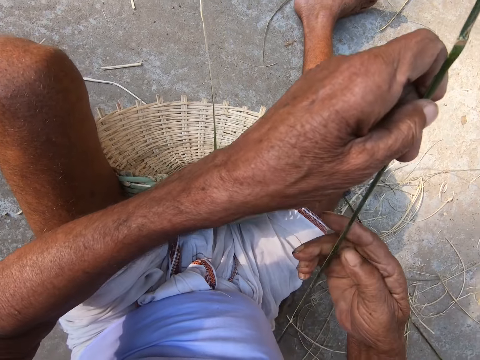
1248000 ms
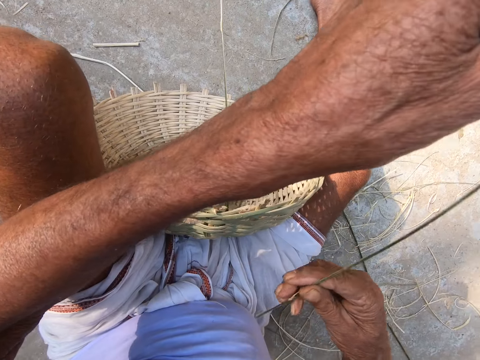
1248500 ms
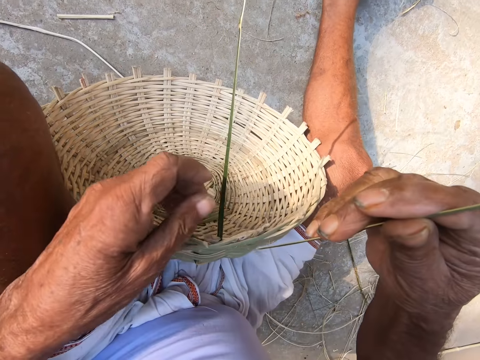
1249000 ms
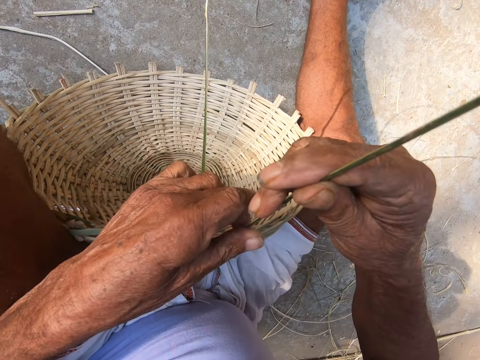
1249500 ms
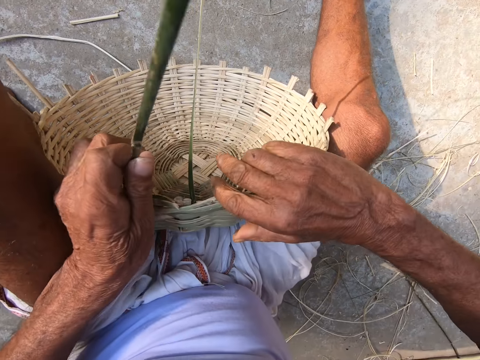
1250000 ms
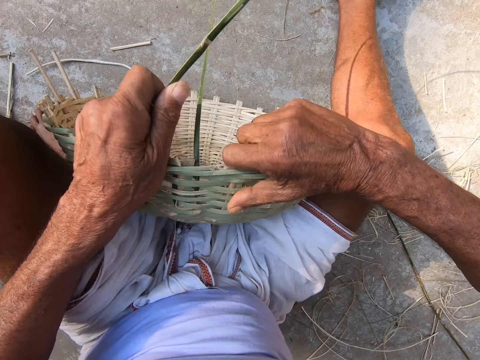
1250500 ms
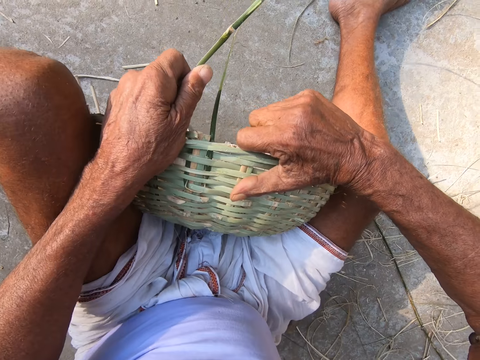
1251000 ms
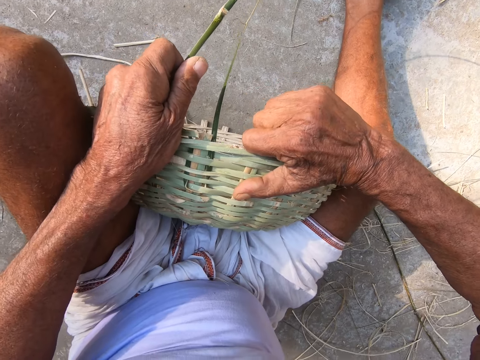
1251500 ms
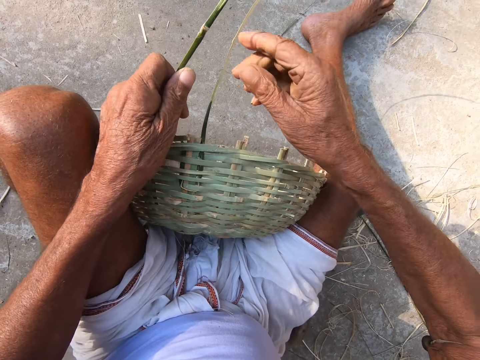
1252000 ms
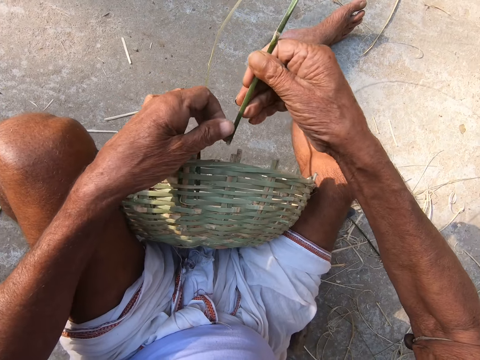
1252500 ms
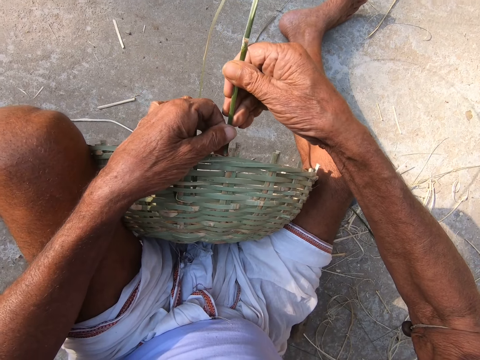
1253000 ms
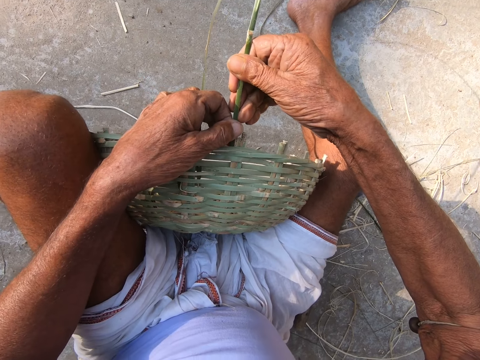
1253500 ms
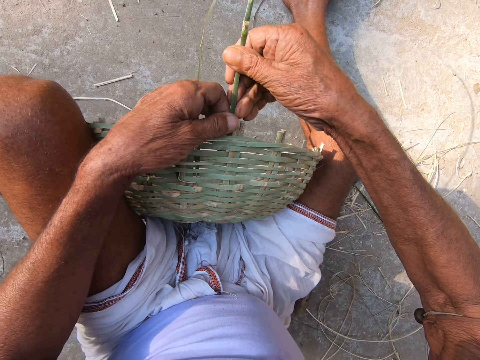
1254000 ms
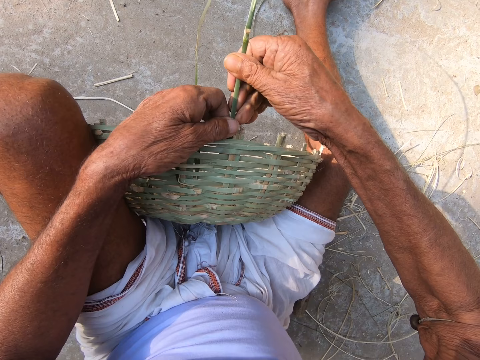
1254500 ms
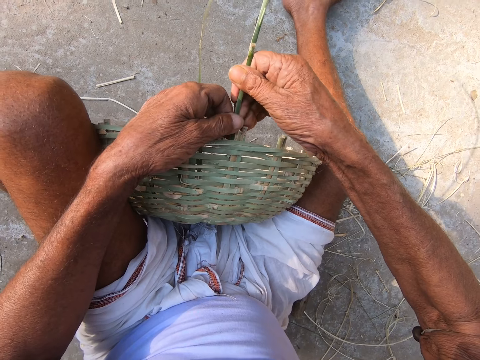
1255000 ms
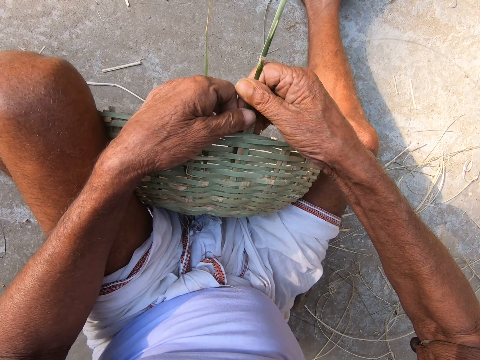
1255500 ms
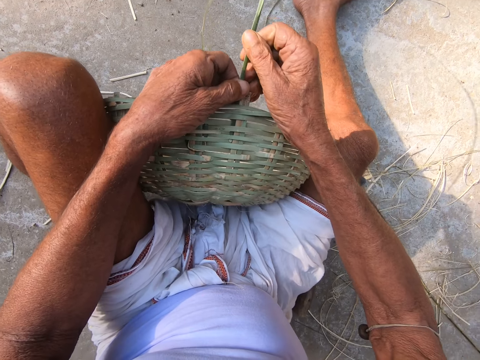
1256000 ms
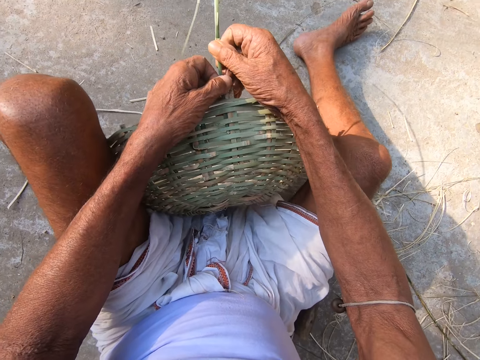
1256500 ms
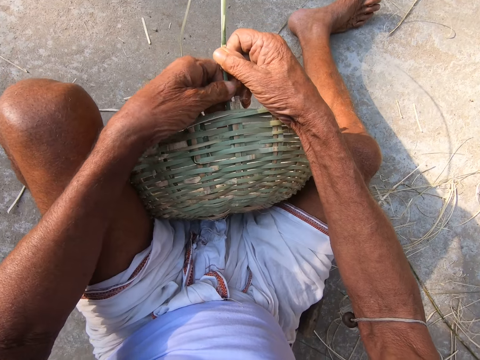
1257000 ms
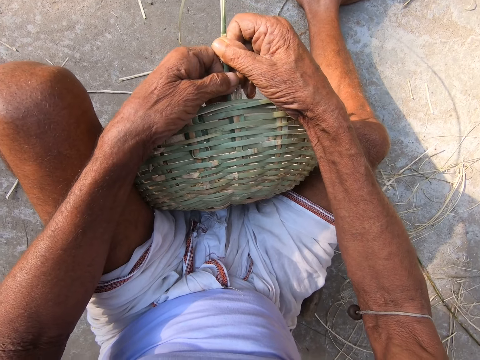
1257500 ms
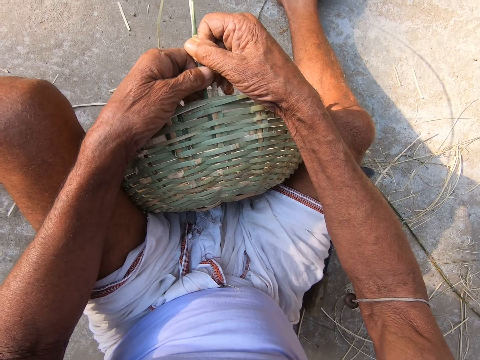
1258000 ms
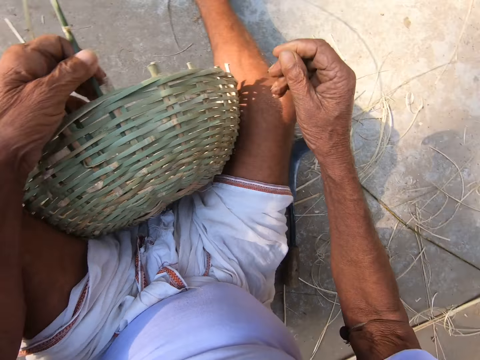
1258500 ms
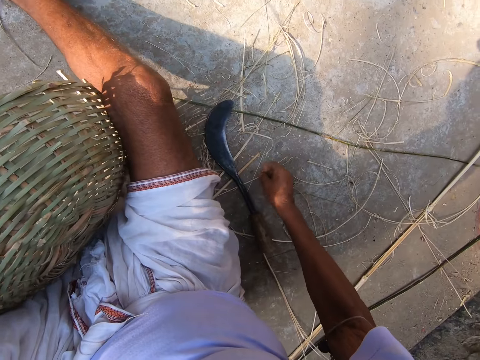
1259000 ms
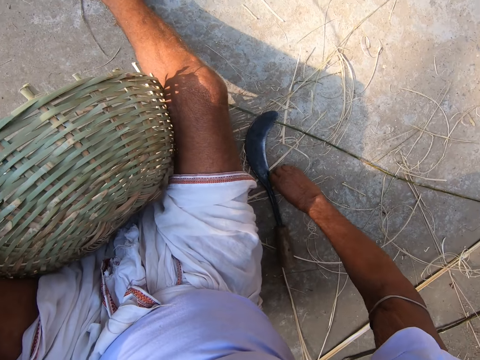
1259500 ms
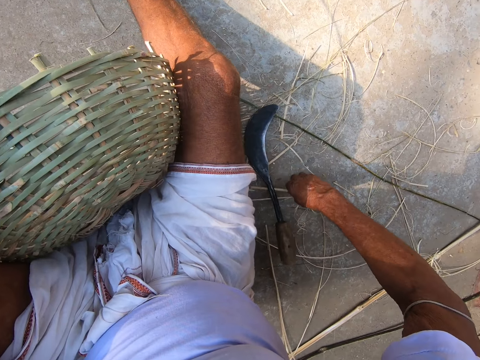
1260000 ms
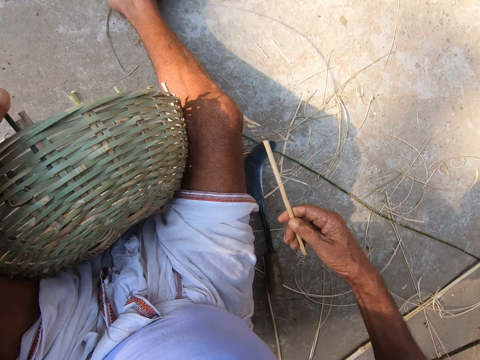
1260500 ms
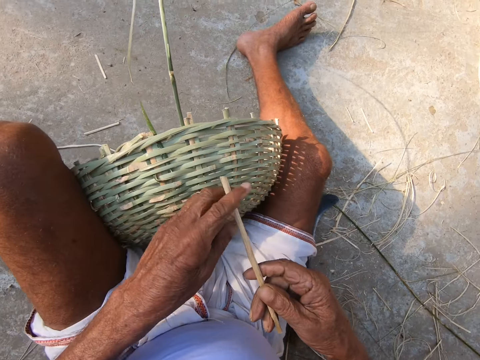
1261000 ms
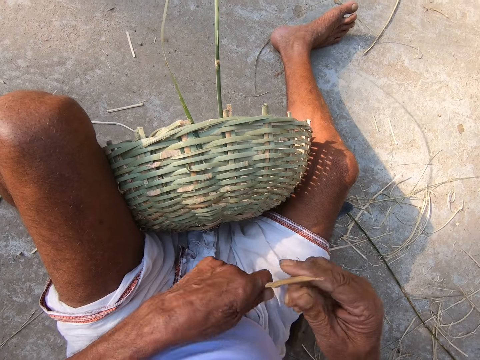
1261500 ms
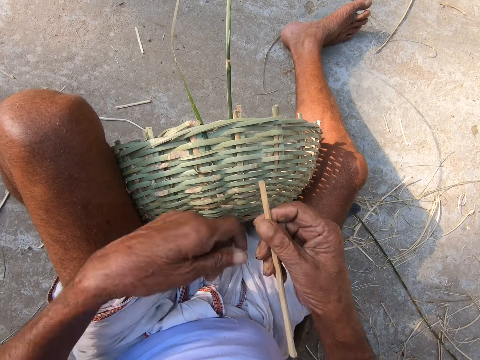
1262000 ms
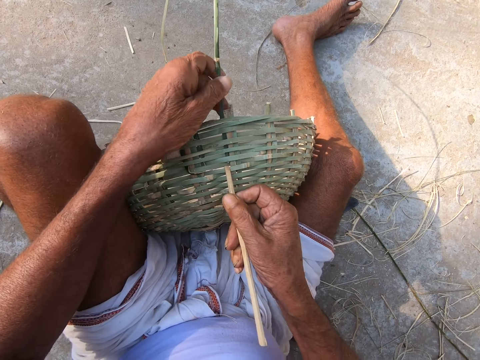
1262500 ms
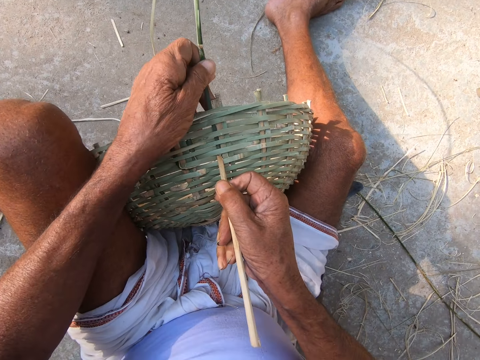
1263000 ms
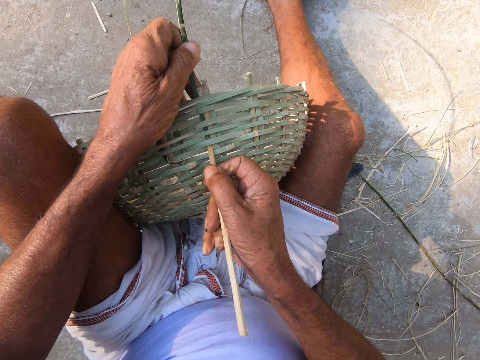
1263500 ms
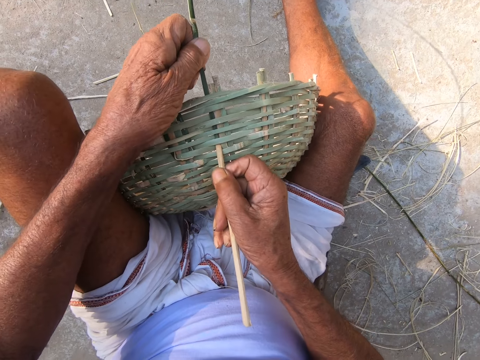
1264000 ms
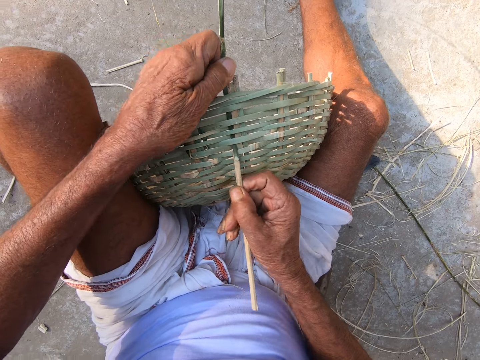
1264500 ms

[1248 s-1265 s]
The camera wearer holds the bamboo stick with both hands. He bends the reed. He adjusts the weaved basket with his right hand. He turns the basket. He inserts the bamboo stick into the weaved basket with both his hands. He inserts the reed in the basket pattern. He picks up a bamboo stick or reed piece on the ground with his right hand. He overturns the piece of reed. He adjusts the bamboo stick in the weaved basket with the bamboo stick in his right hand.

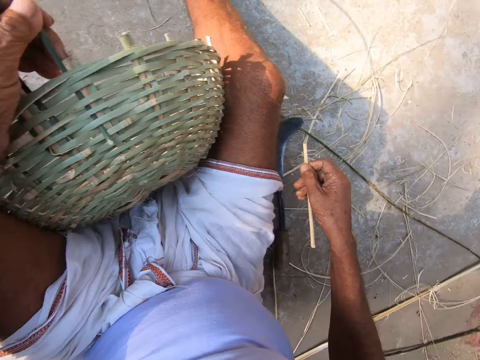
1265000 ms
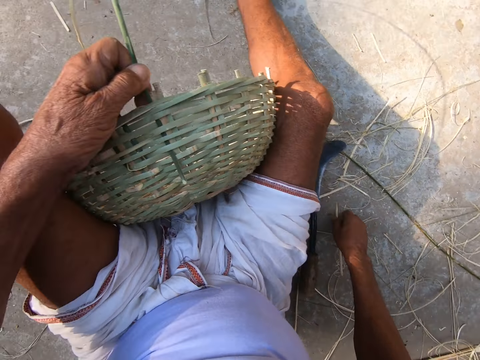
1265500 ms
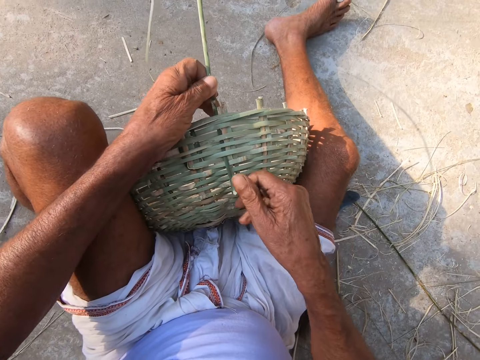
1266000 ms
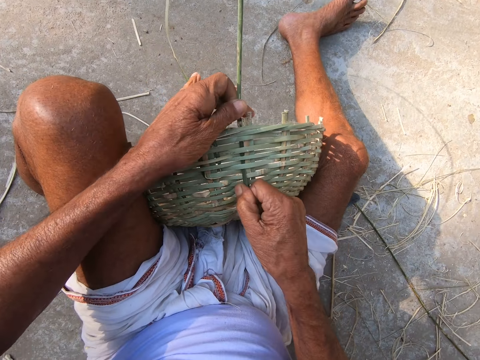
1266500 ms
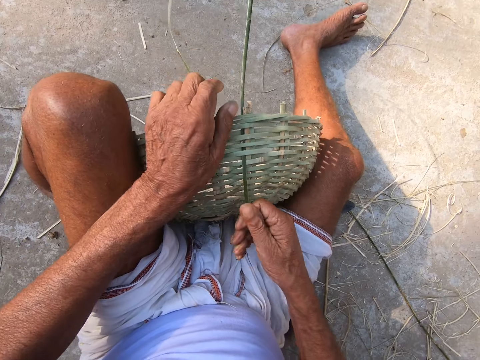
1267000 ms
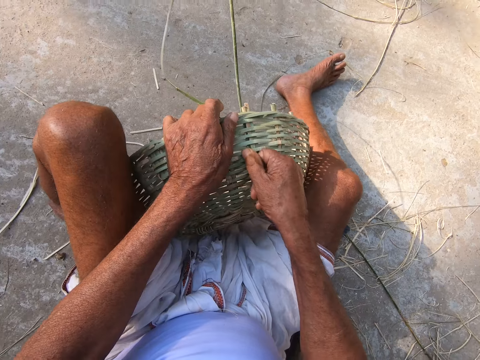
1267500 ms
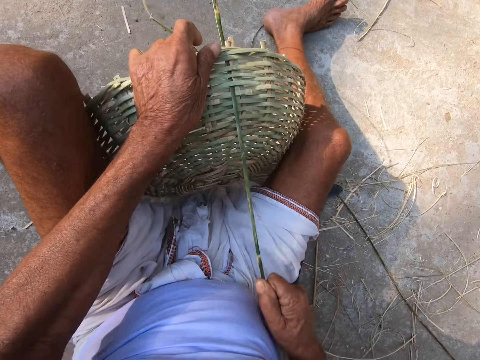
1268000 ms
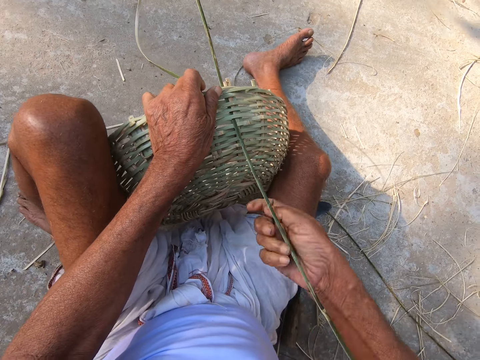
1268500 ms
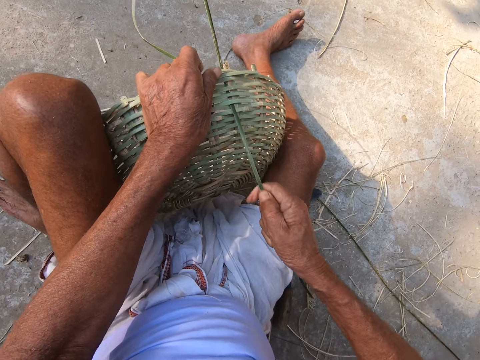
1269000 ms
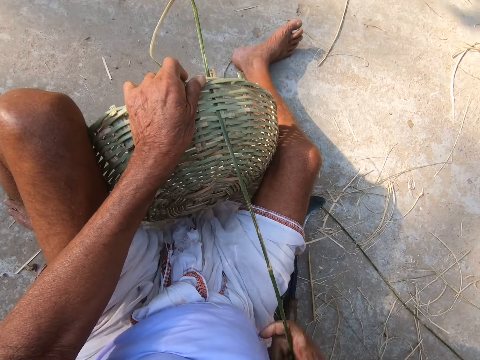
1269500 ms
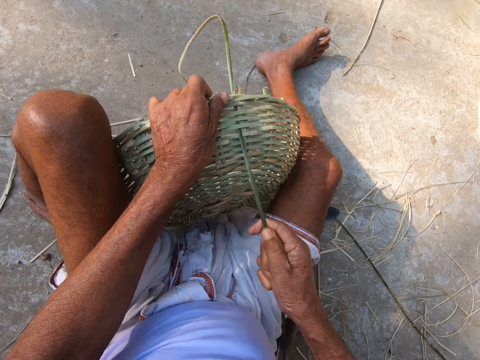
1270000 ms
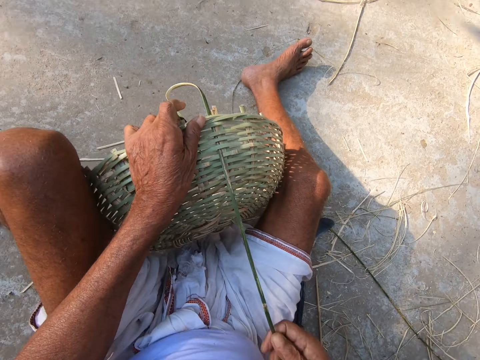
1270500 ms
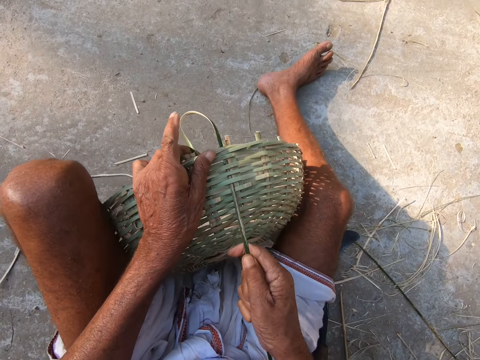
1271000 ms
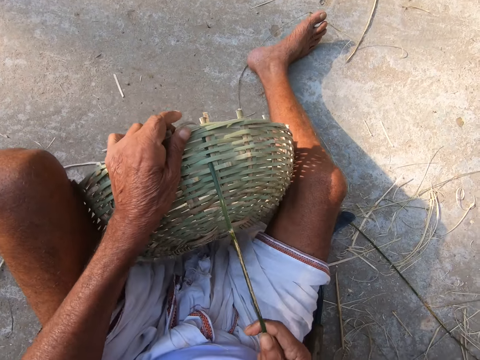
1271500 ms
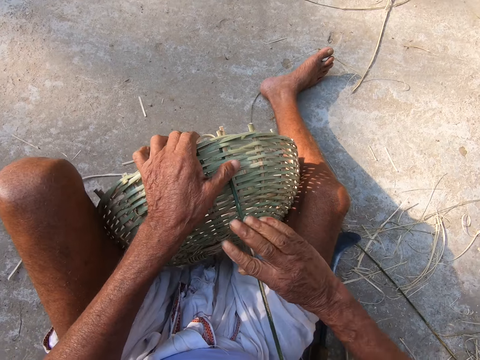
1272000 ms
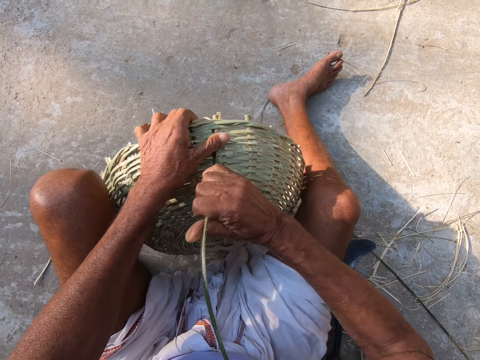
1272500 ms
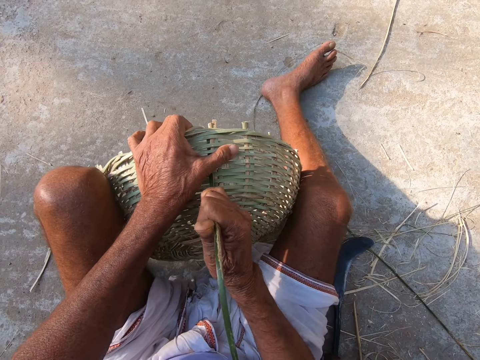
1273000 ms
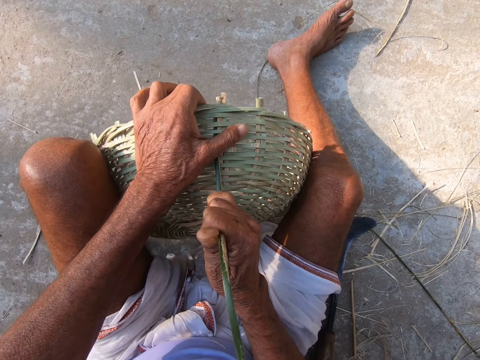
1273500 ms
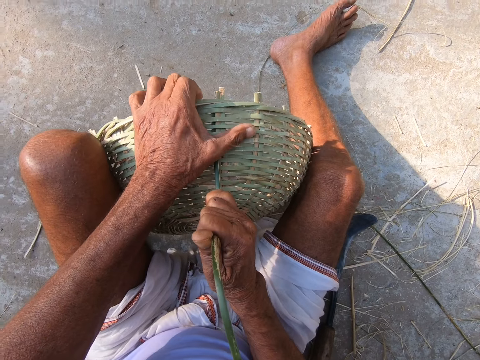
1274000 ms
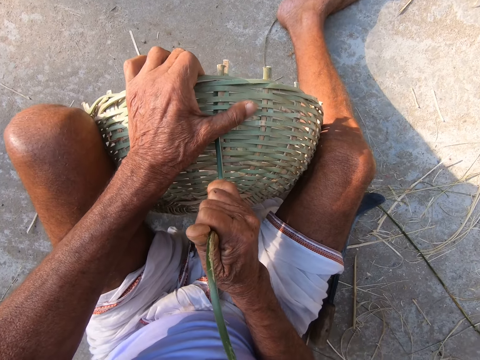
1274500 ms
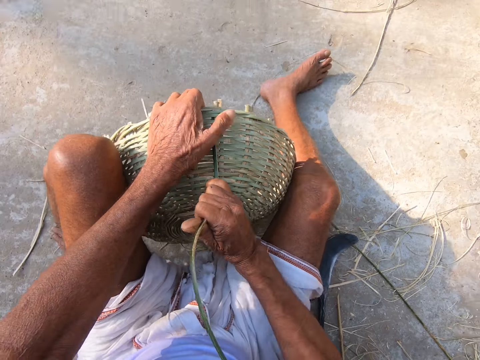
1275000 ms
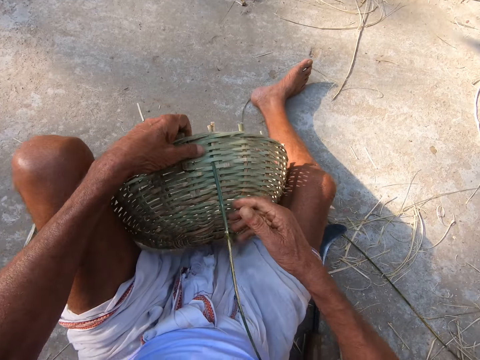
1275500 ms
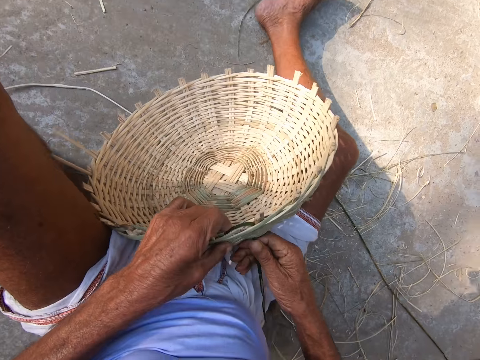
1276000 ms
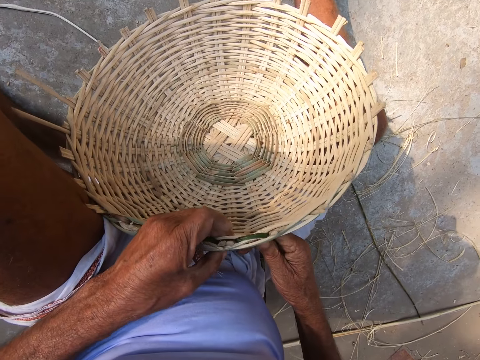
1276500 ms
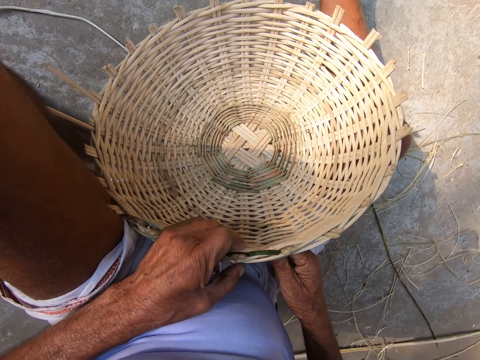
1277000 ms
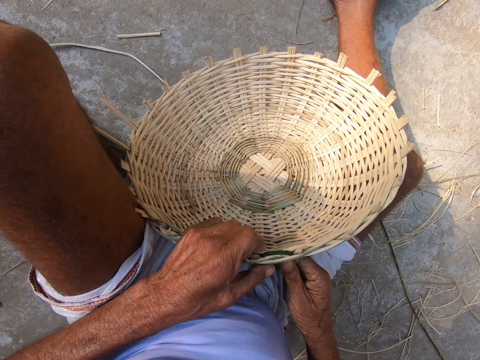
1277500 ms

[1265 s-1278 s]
The camera wearer opens the pattern on the basket. He picks up the bamboo stick on the ground with his right hand. He puts the piece of reed down. He pulls the bamboo stick in the weaved basket with his right hand. He tightens the bamboo stick in the weaved basket with his right hand. He pulls the reed on the basket pattern. He adjusts the weaved basket with his right hand.
